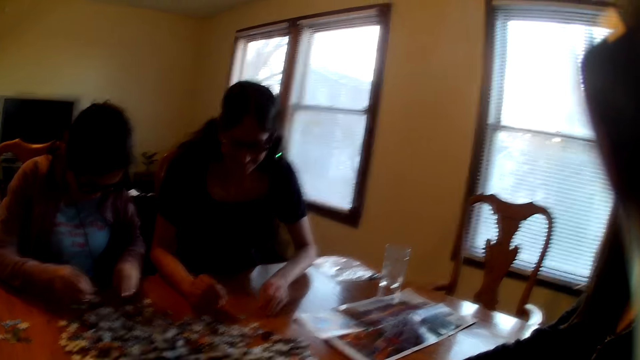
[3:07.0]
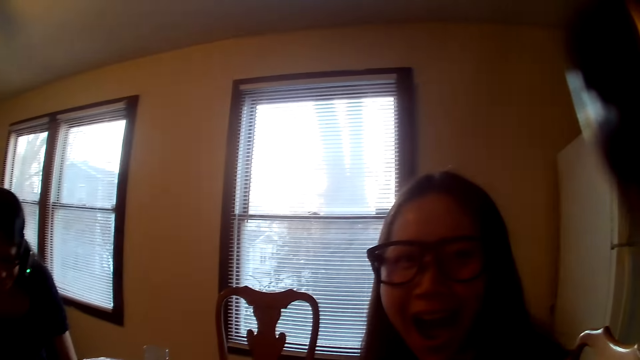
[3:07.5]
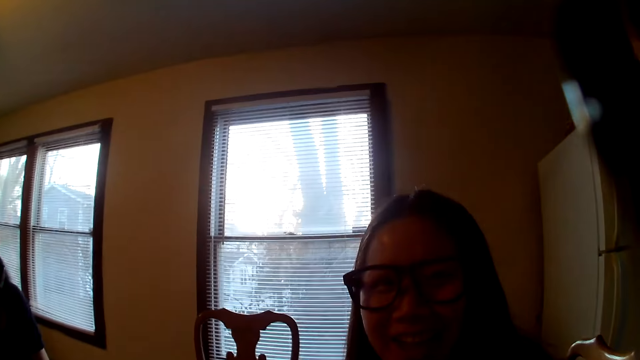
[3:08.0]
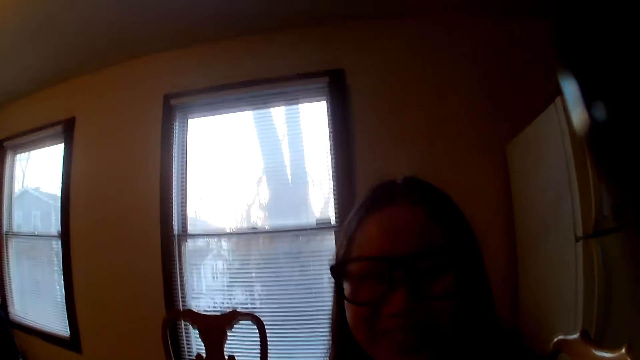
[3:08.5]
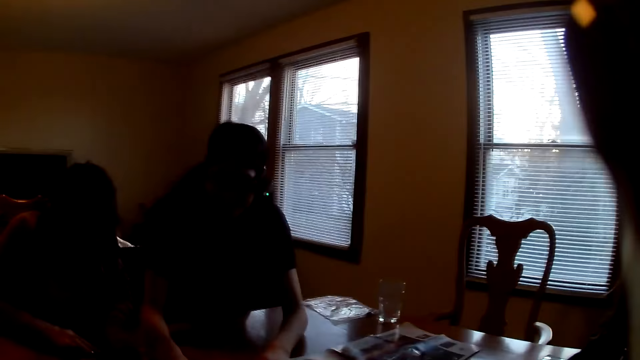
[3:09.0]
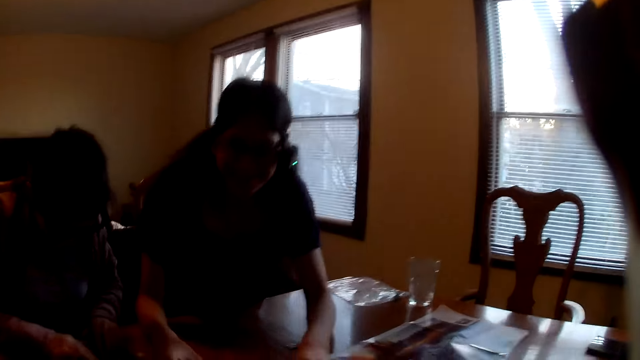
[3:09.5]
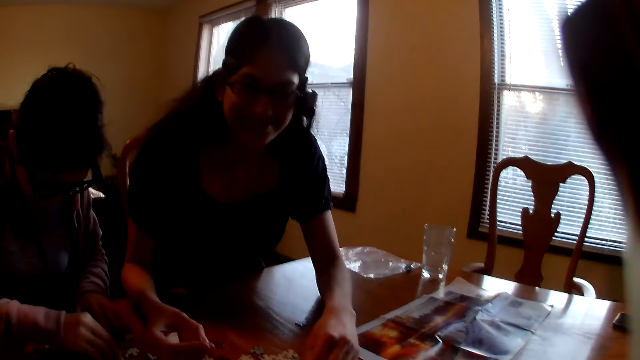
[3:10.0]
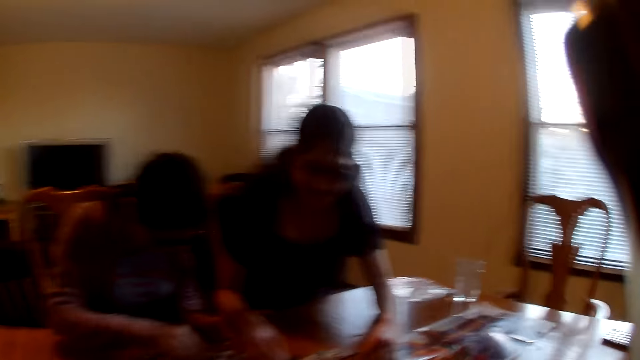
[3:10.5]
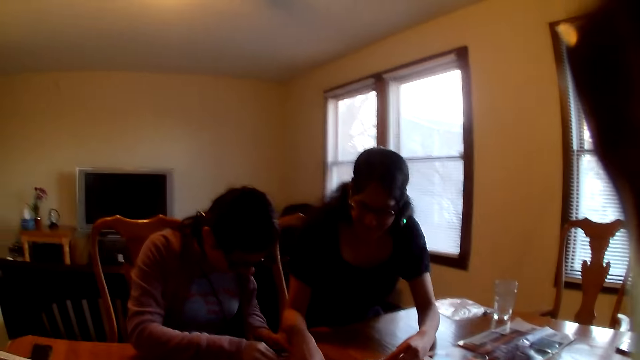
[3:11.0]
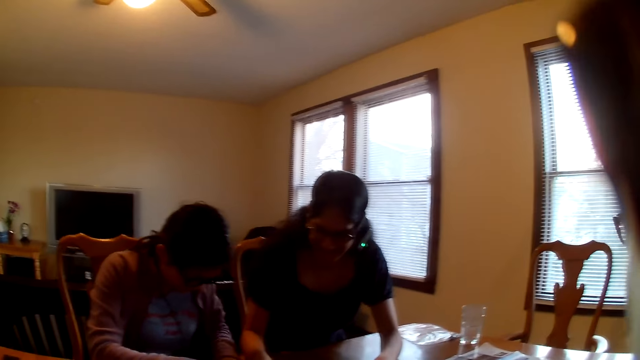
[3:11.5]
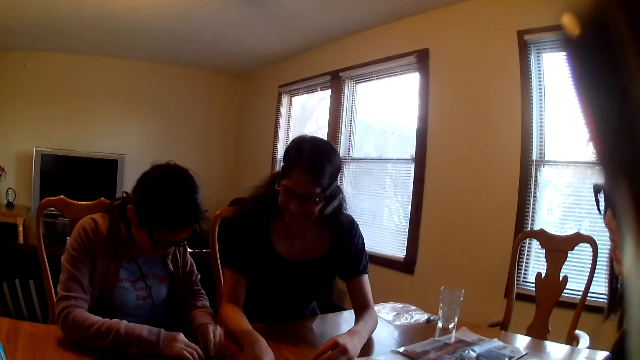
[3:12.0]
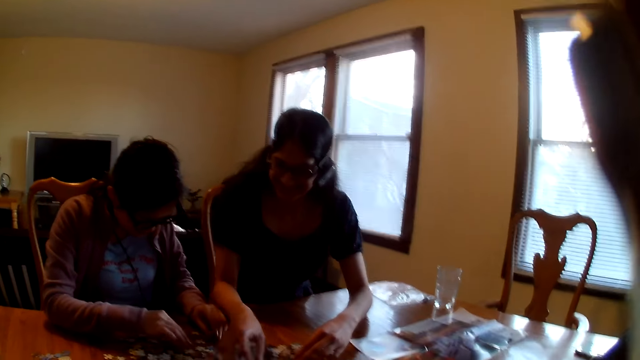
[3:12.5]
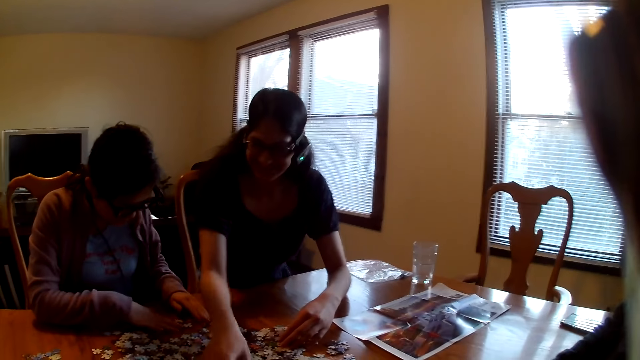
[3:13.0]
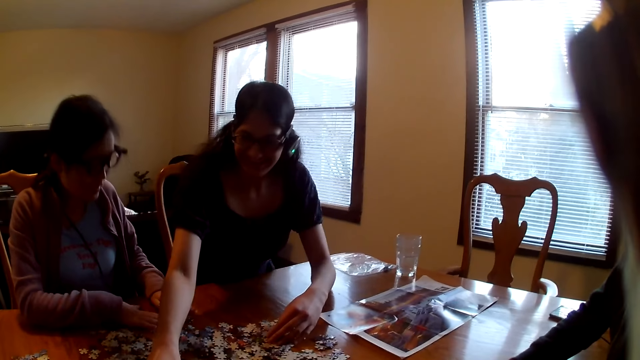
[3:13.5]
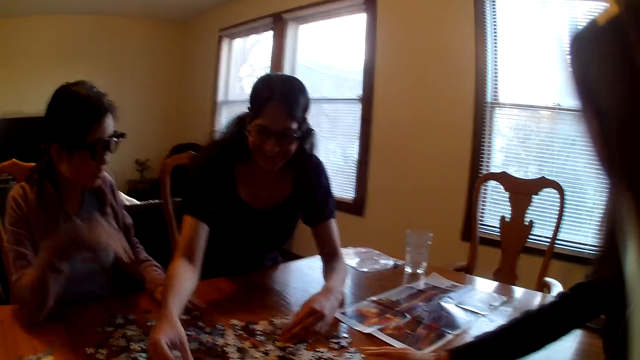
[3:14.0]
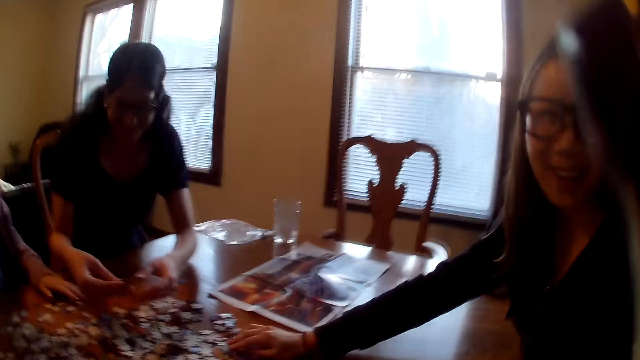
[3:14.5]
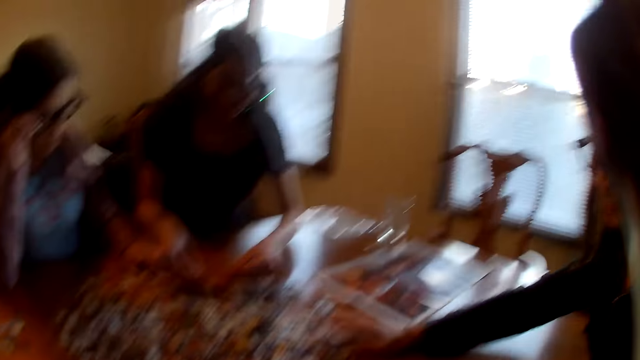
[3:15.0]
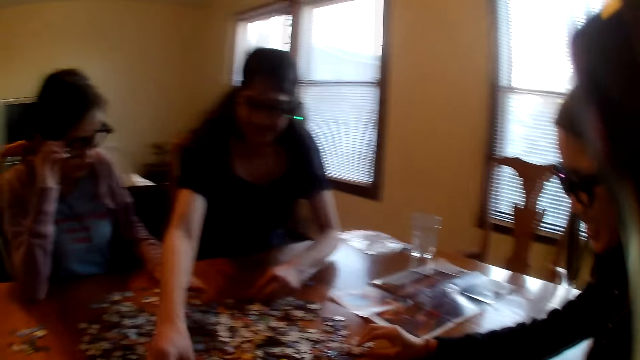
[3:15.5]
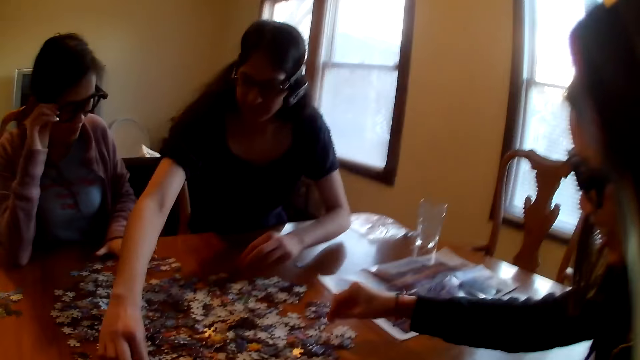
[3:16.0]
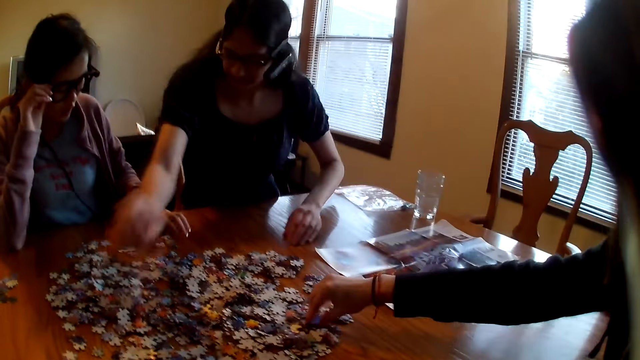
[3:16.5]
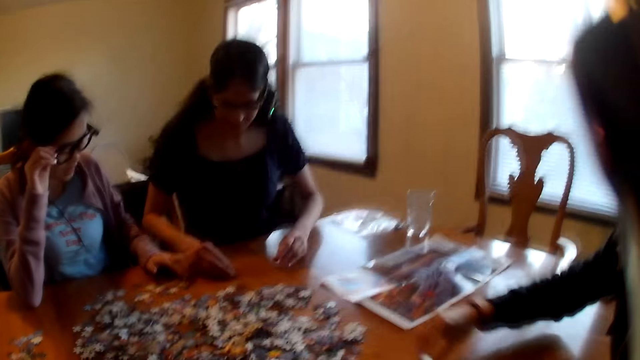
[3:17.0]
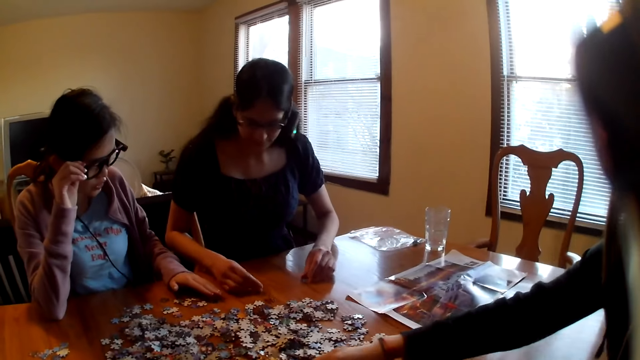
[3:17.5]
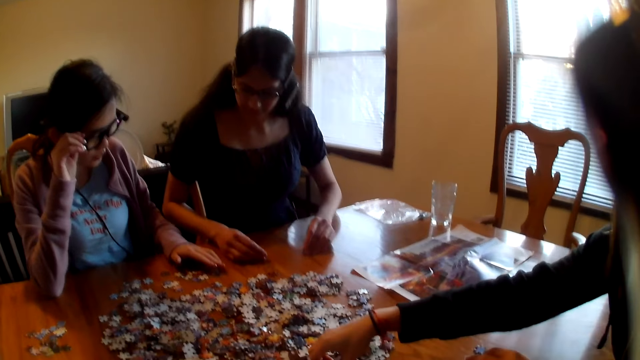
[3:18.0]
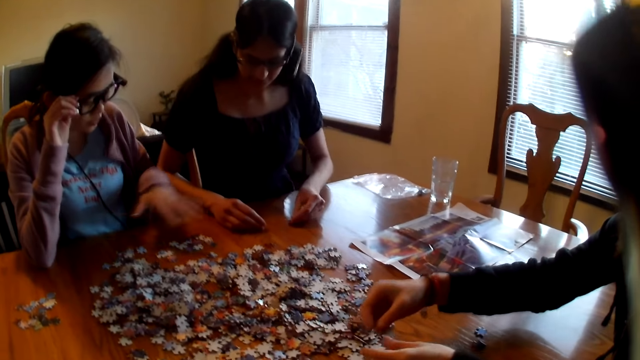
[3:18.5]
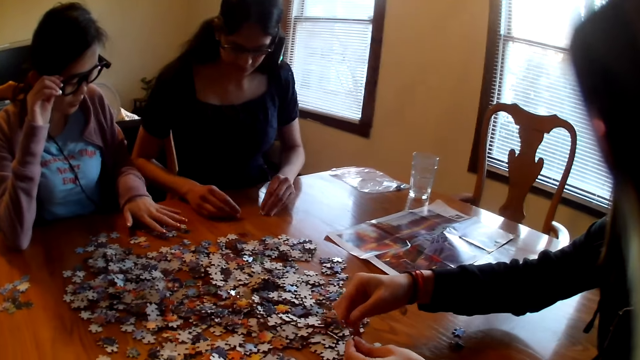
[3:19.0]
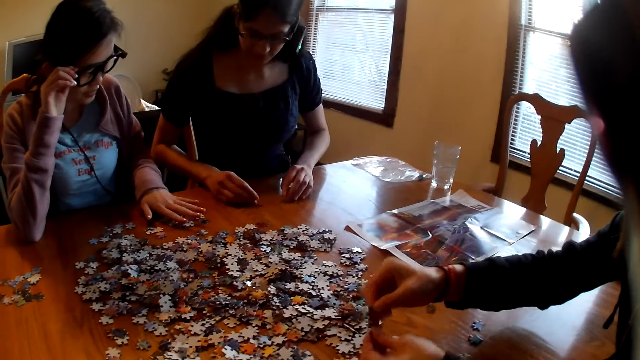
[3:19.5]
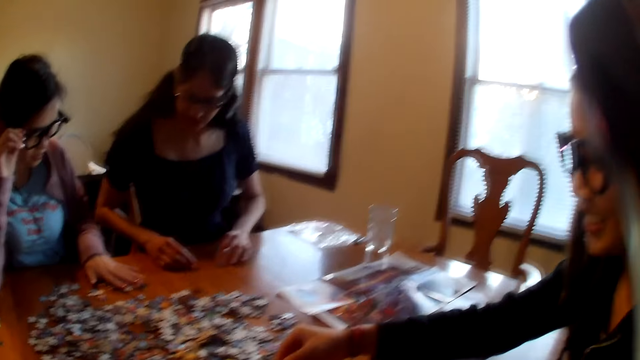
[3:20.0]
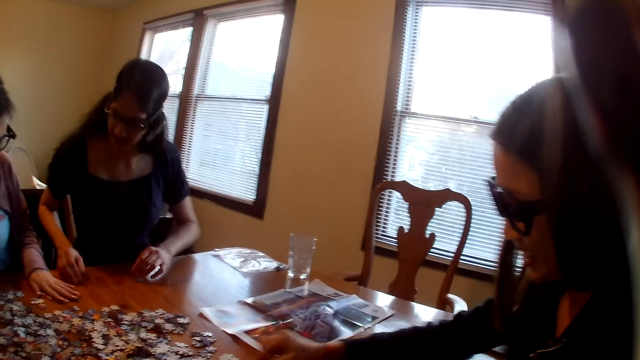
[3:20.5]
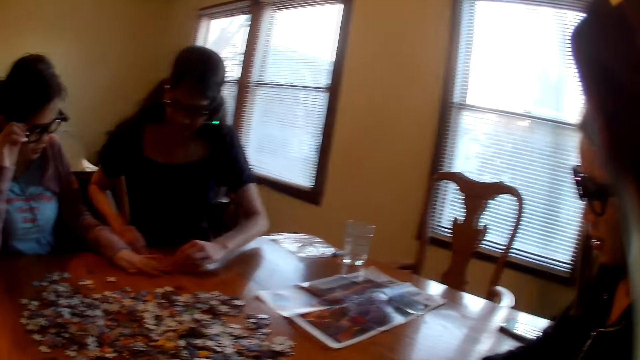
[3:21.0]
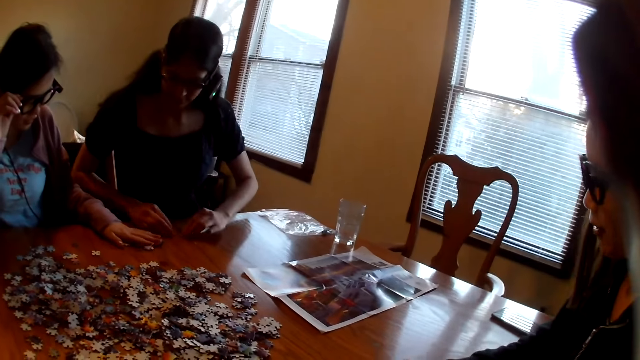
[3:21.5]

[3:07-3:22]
A woman raises the hand. Another woman speaks. The camera wearer laughs. They speak. The first woman picks a piece from the table and moves the piece on the table. A third woman moves the piece on the table. The second woman picks the piece from the table.

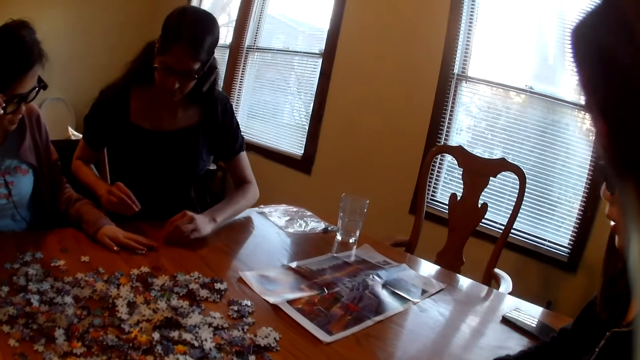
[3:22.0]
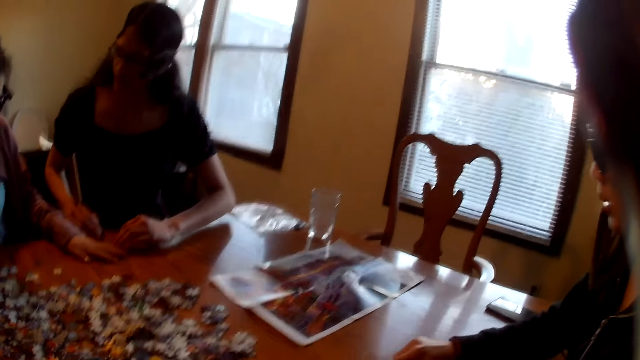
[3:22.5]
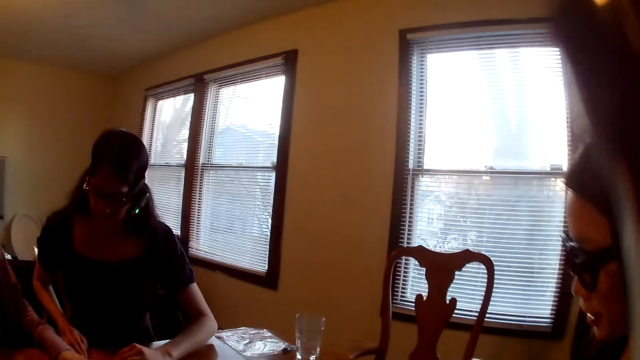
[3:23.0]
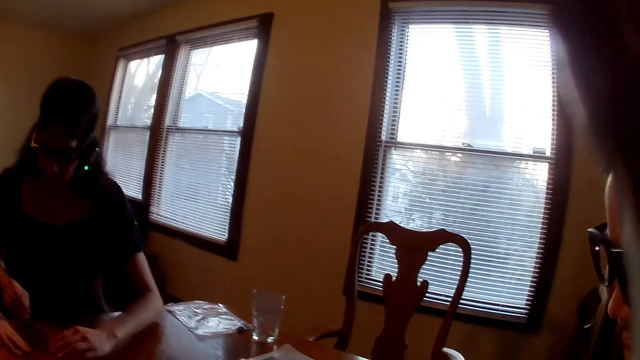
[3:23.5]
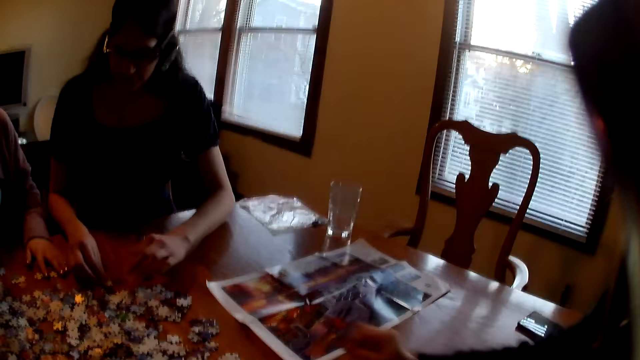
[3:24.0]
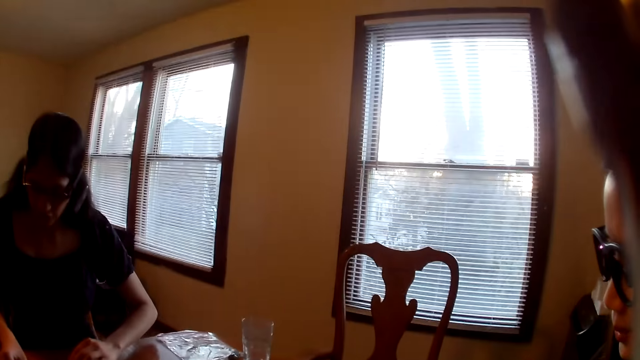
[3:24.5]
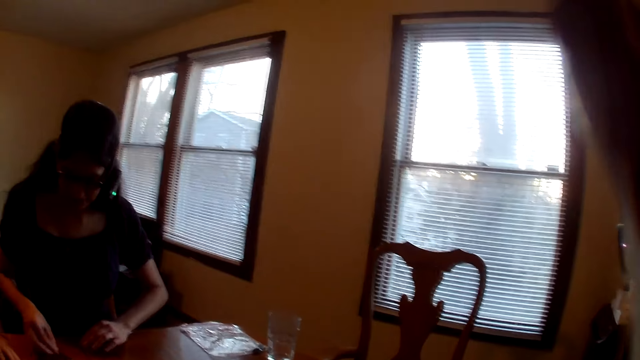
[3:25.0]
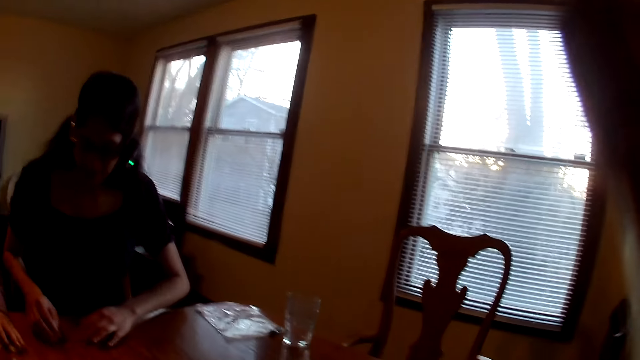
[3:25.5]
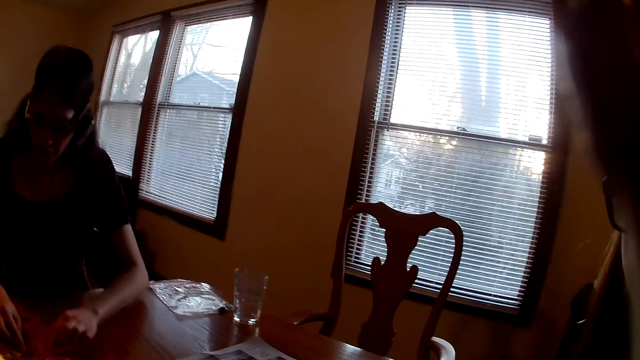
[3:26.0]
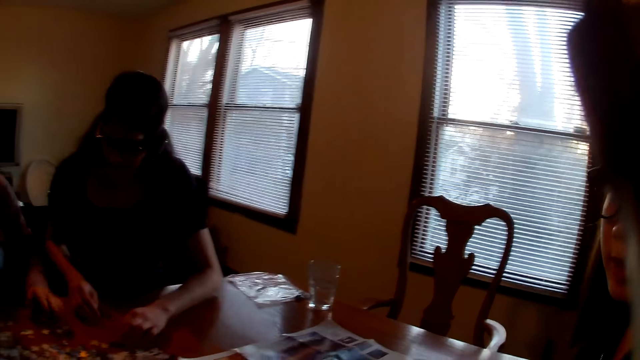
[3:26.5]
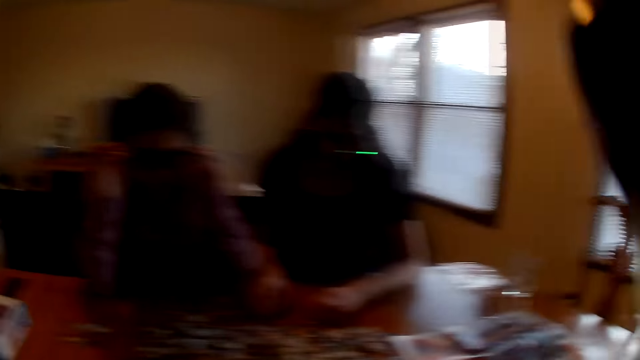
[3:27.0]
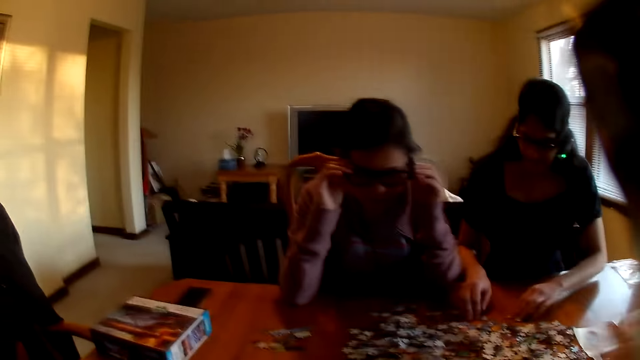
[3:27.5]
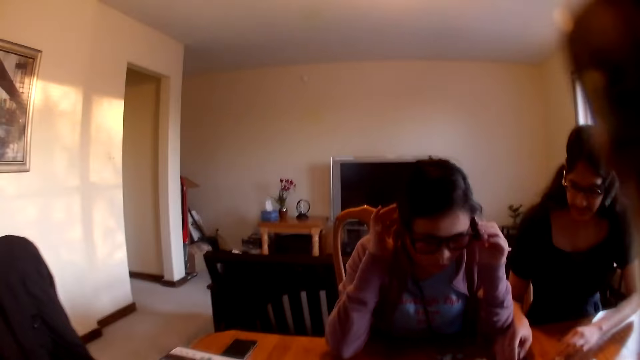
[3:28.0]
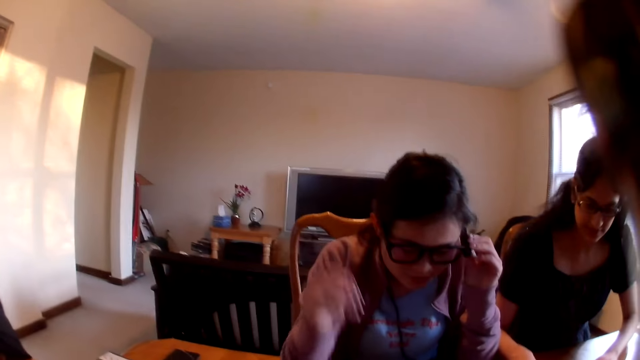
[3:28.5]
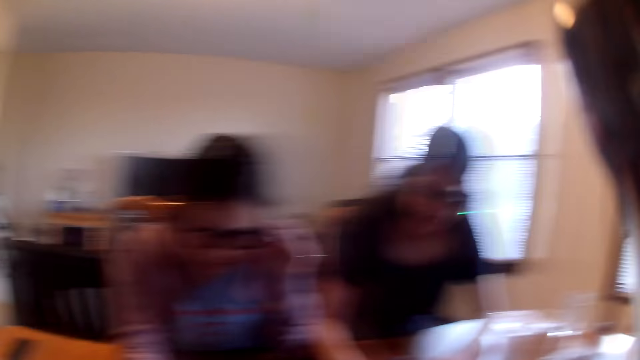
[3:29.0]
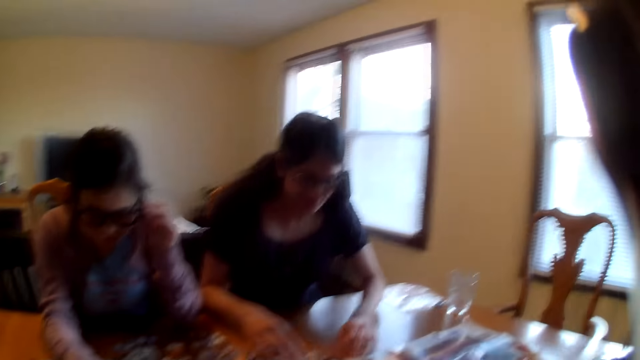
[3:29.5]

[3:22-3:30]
A woman moves the piece on the table. The camera wearer looks around. The woman moves the piece on the table. The camera wearer speaks.
